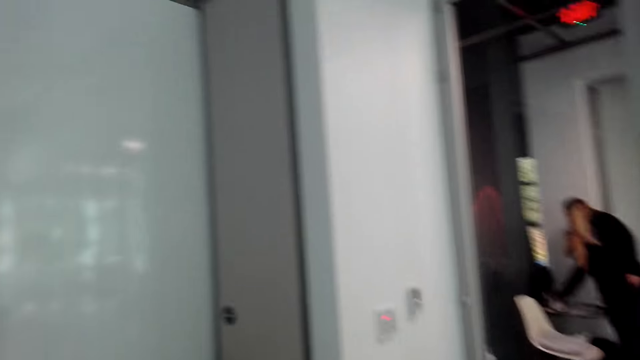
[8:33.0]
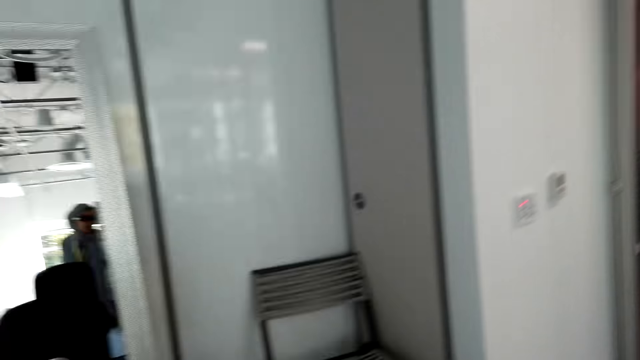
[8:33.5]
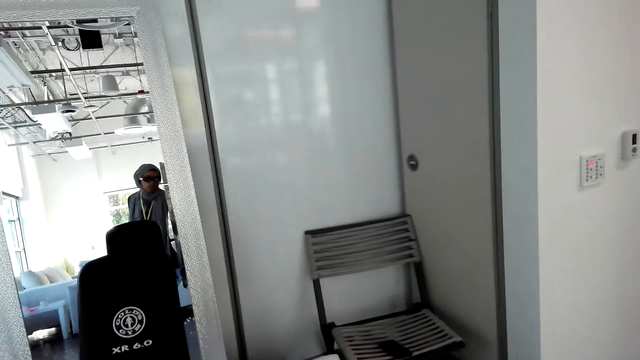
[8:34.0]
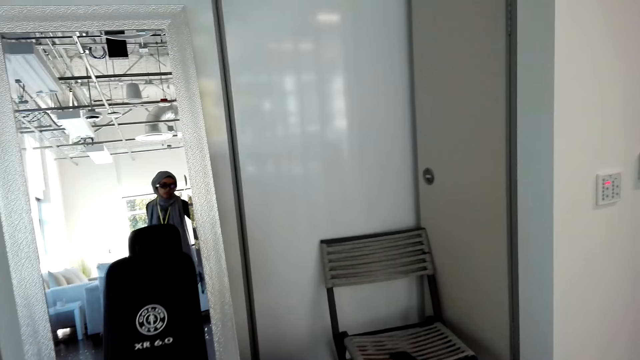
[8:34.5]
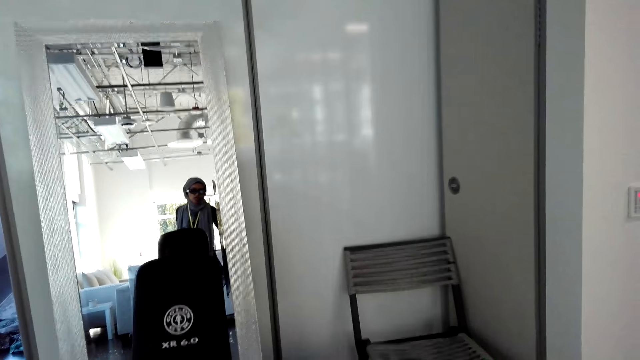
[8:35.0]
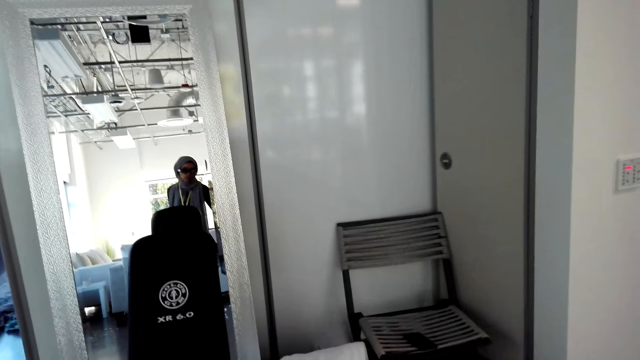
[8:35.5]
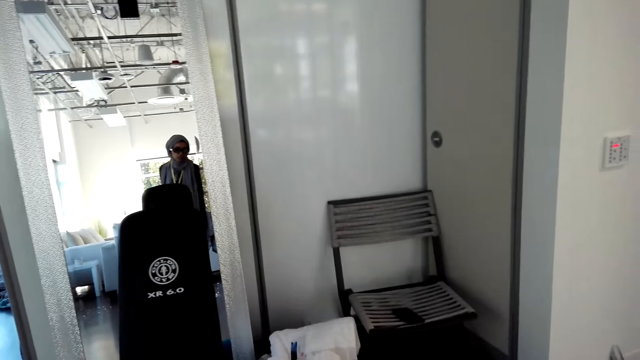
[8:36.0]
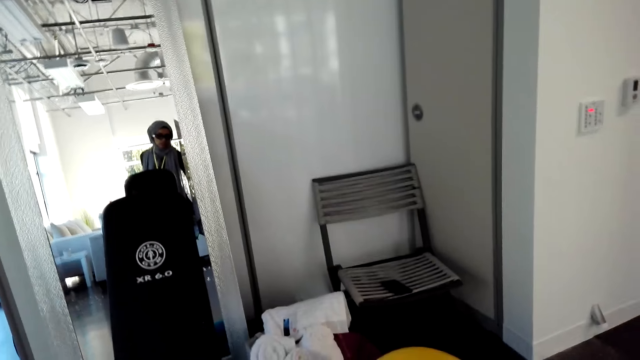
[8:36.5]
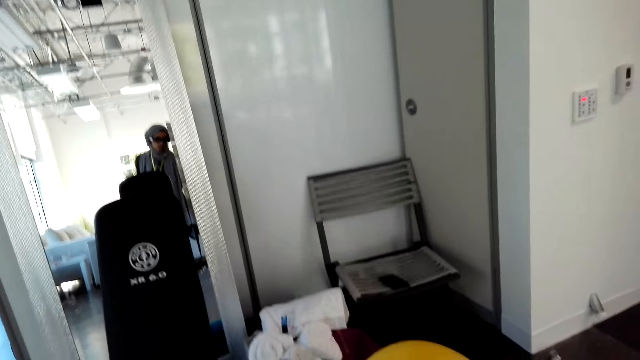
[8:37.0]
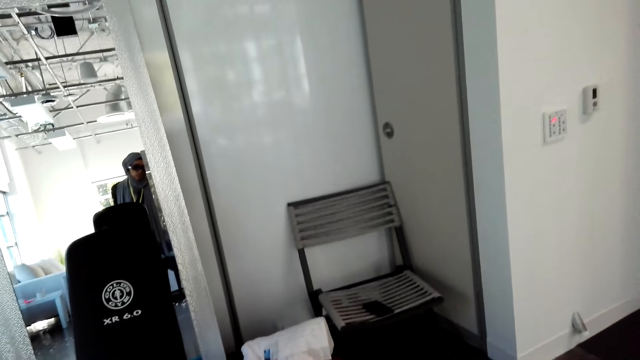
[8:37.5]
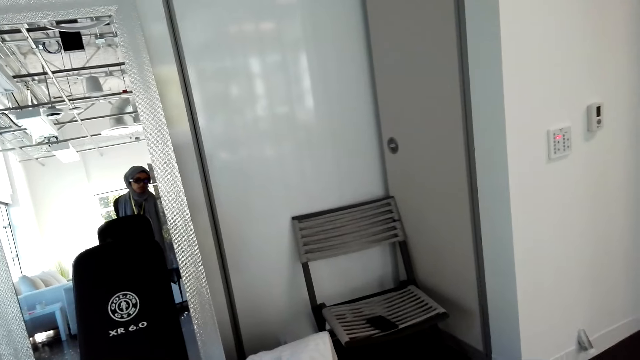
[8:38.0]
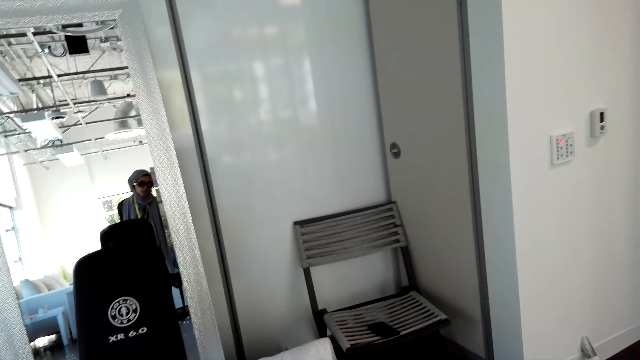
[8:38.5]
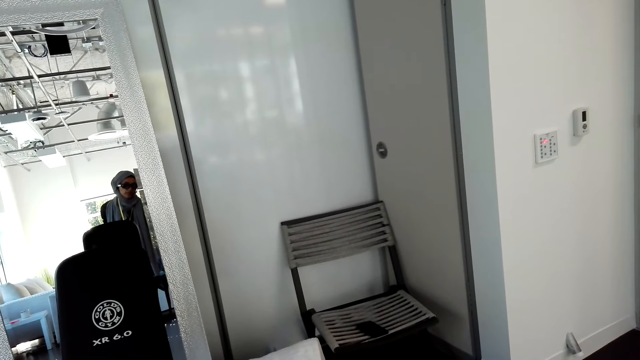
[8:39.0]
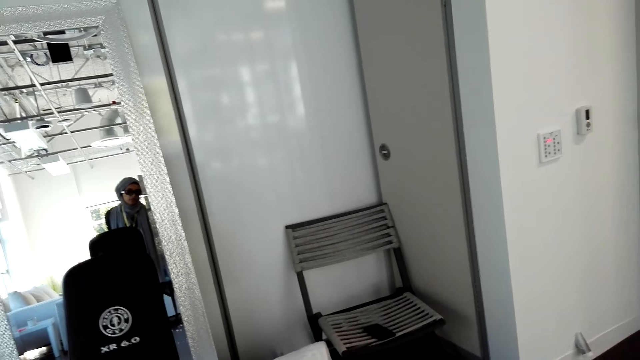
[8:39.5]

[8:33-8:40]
The camera wearer stands.

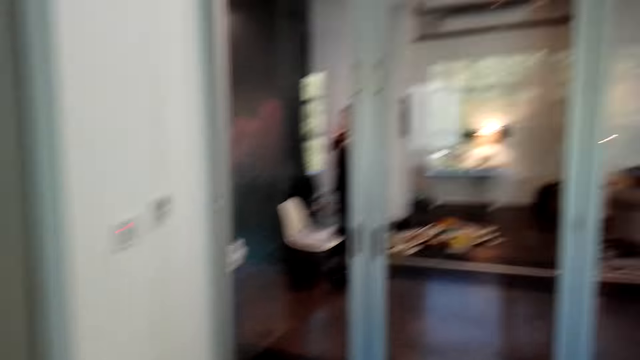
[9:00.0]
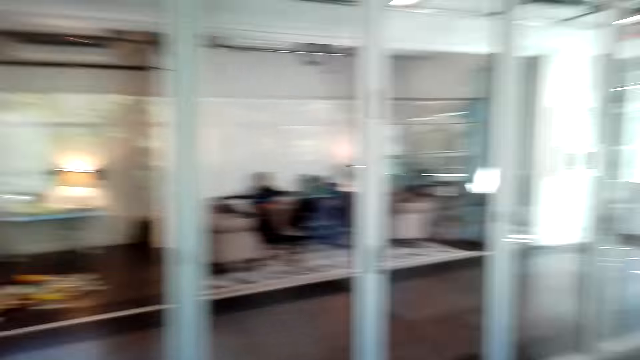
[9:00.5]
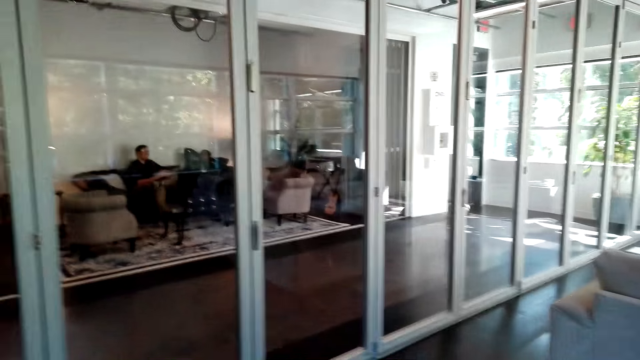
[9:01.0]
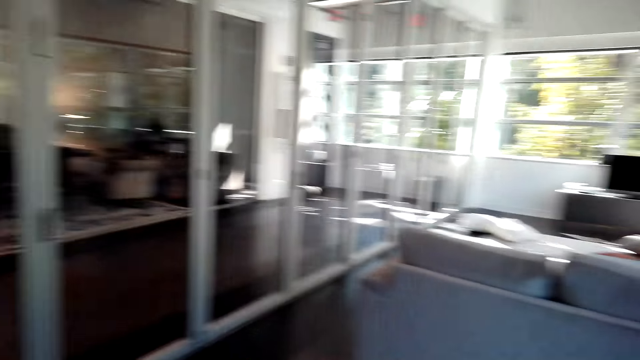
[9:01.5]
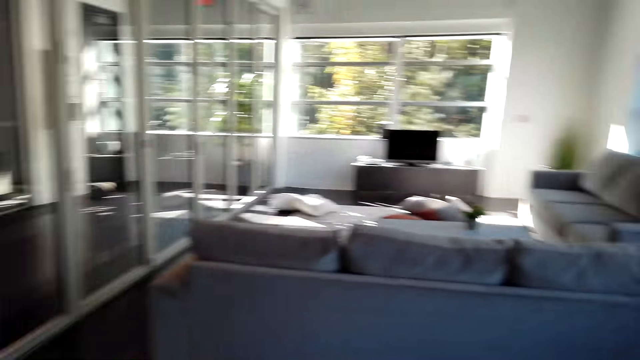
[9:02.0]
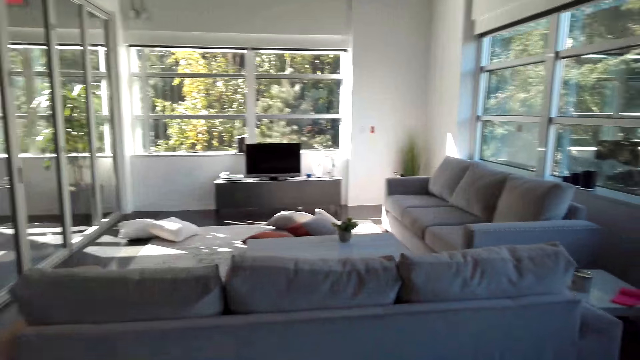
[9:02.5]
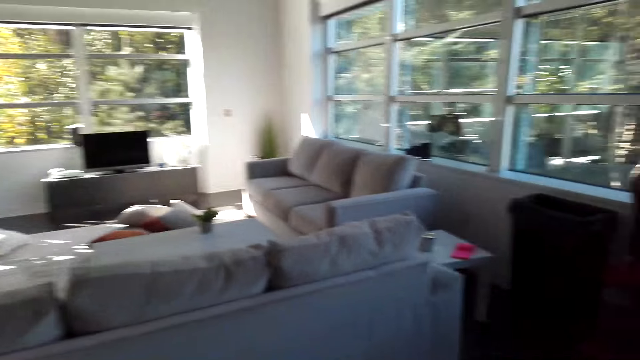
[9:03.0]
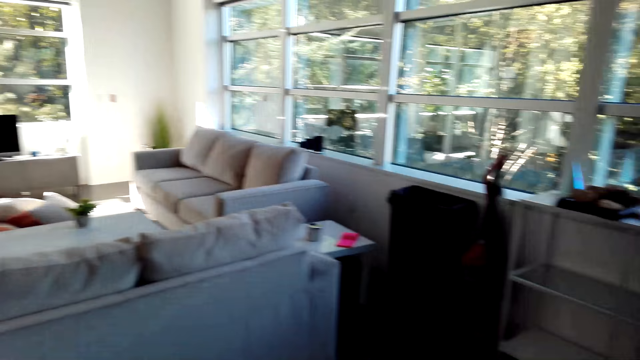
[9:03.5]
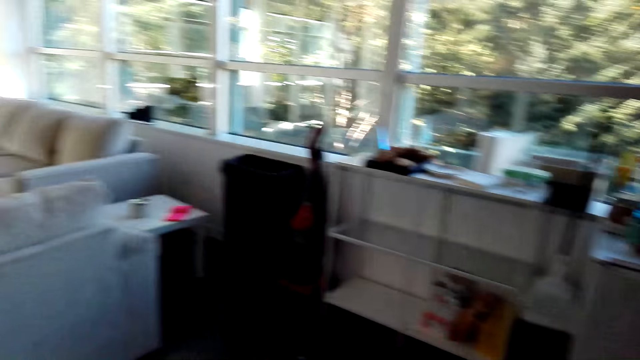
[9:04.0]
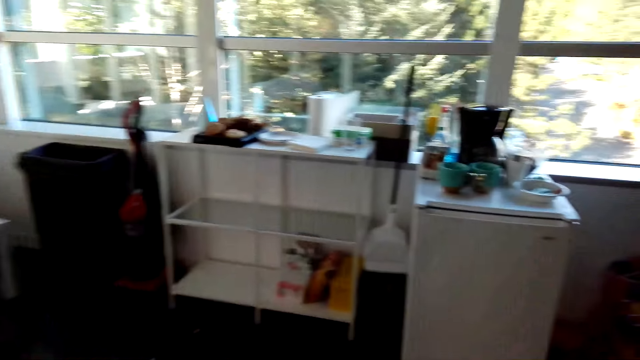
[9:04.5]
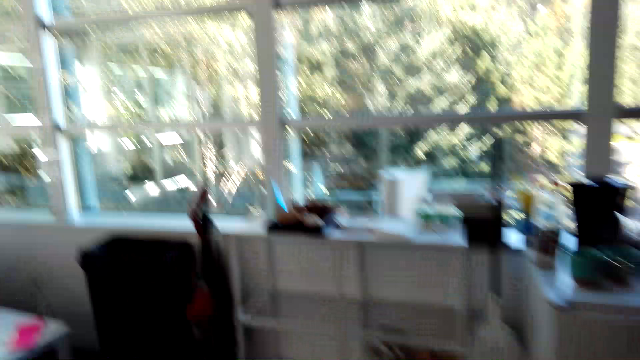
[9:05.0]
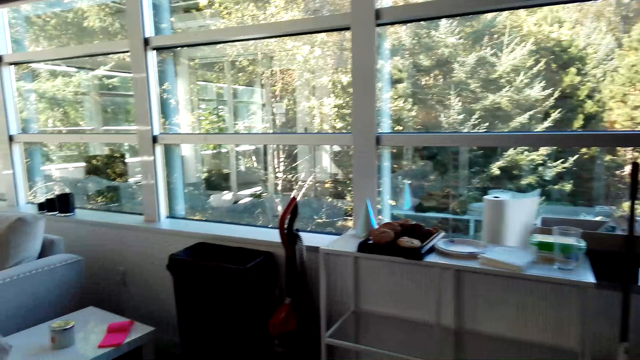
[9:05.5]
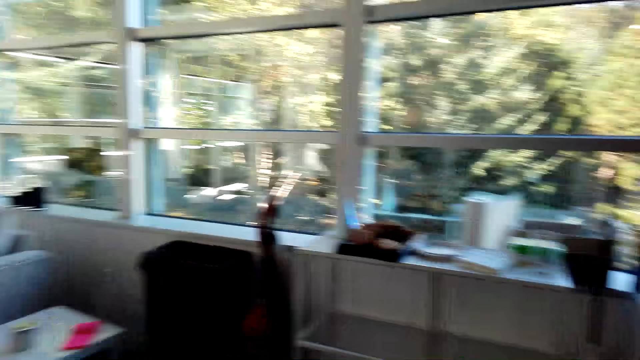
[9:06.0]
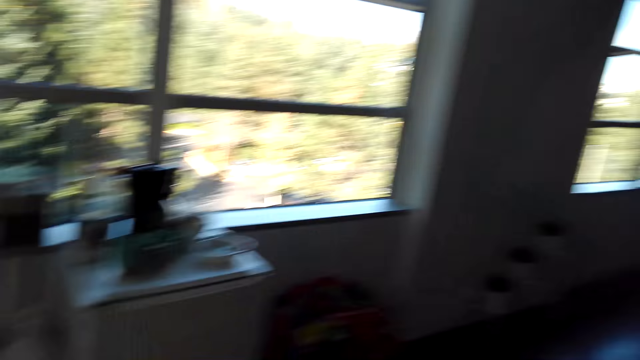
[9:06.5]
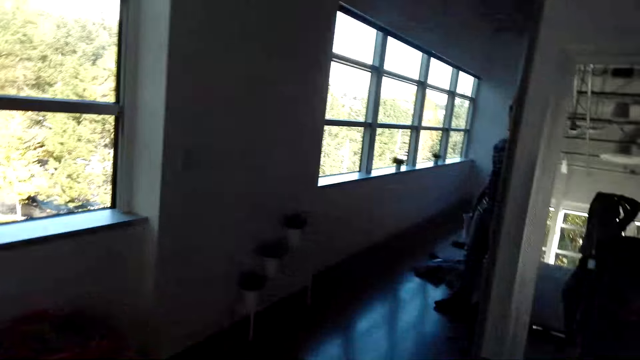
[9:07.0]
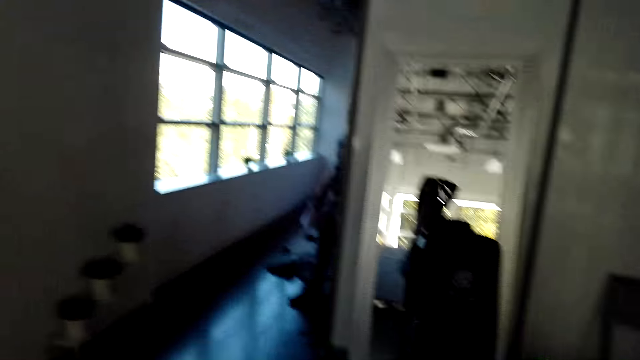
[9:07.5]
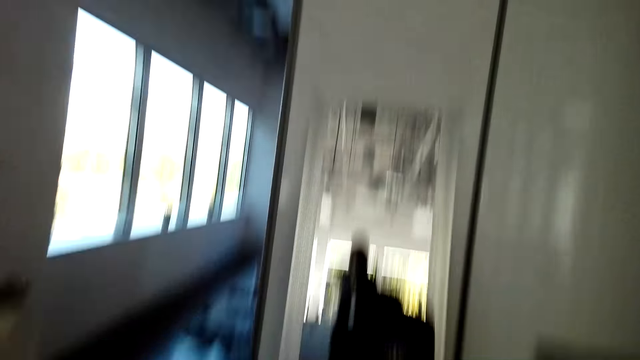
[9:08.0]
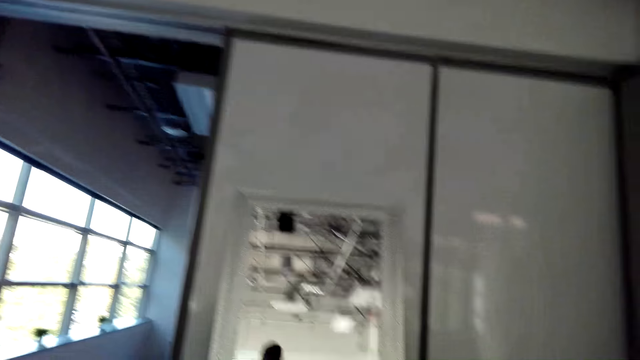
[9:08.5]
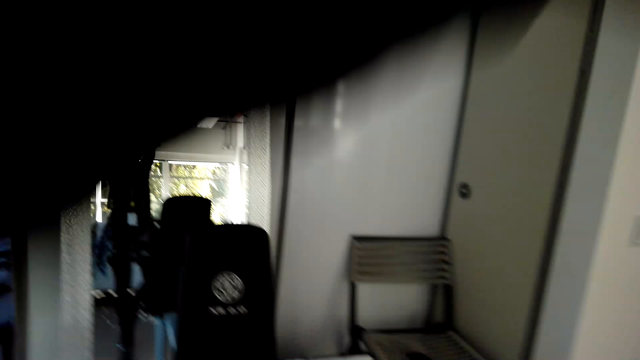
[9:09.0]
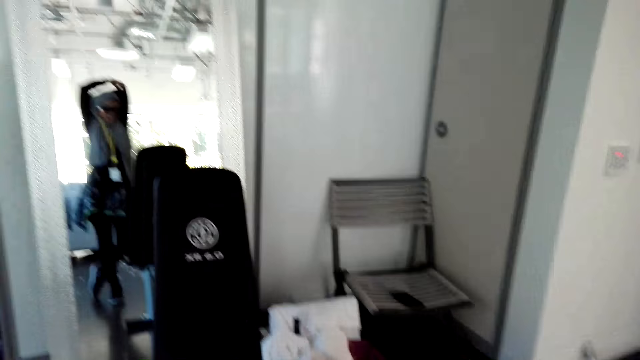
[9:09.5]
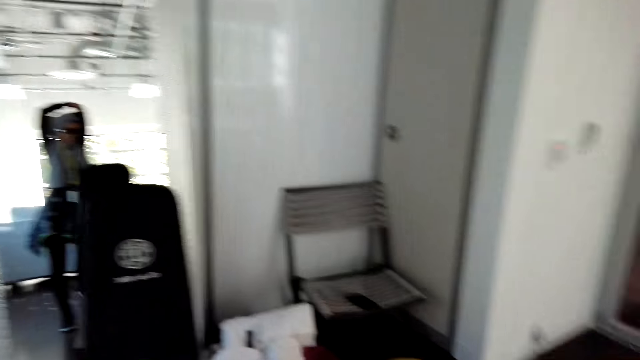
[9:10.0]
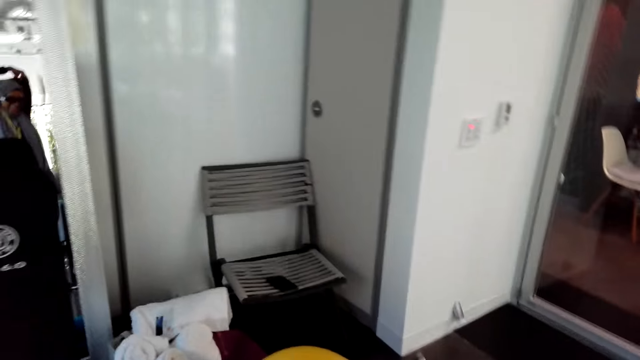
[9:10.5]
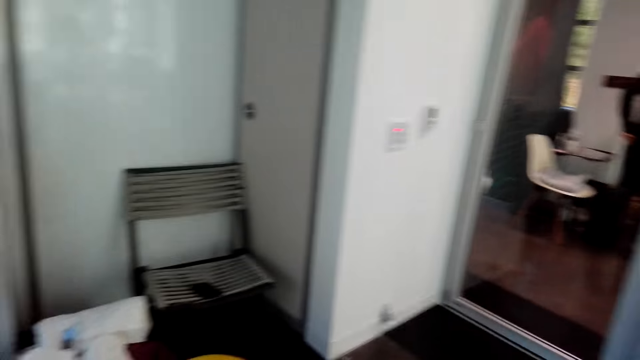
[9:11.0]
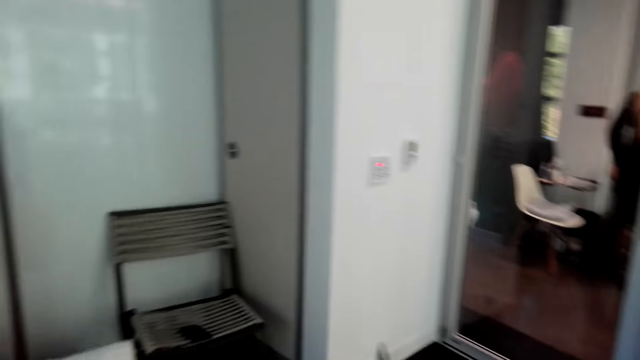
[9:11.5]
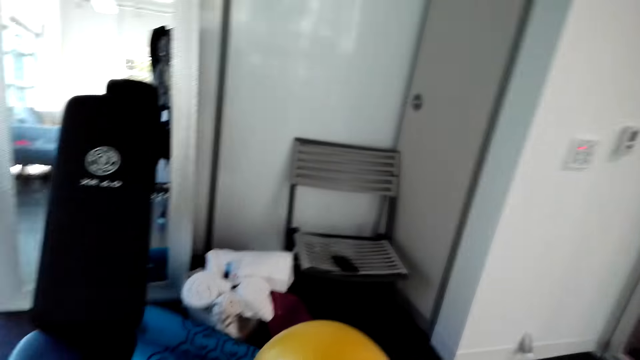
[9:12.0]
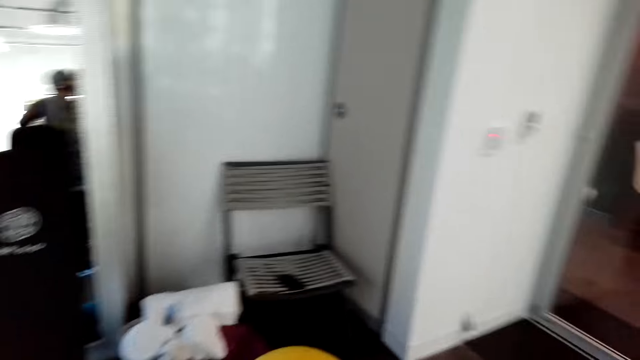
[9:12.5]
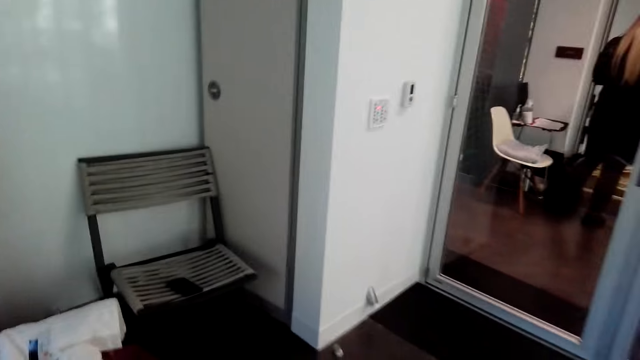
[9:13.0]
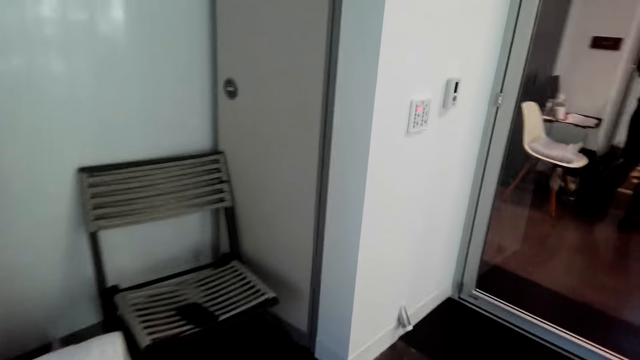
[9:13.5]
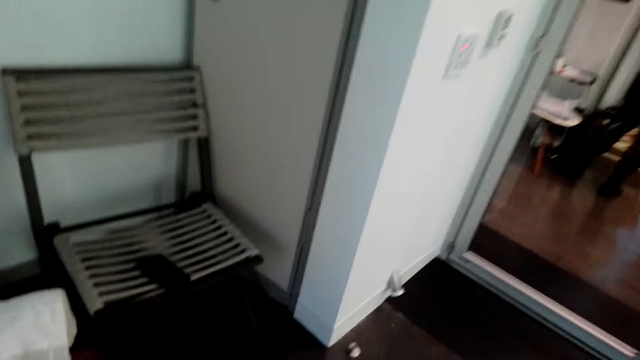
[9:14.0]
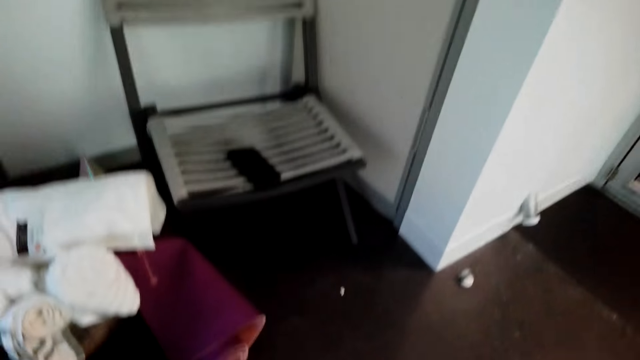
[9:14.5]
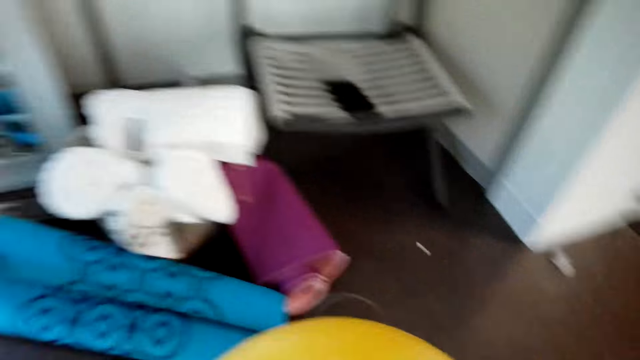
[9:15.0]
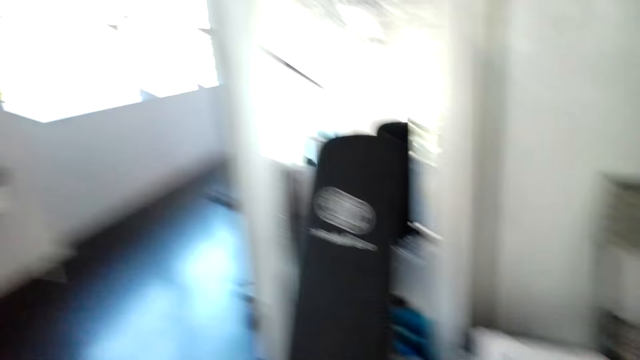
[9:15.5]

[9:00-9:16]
The camera wearer walks around. They stretch the hands.
